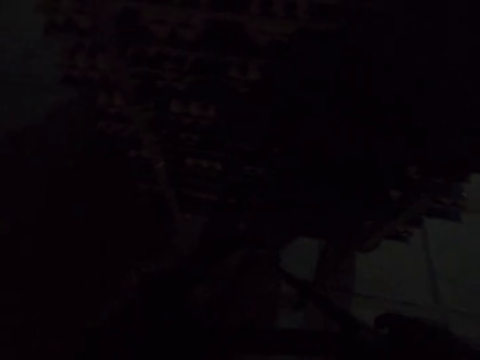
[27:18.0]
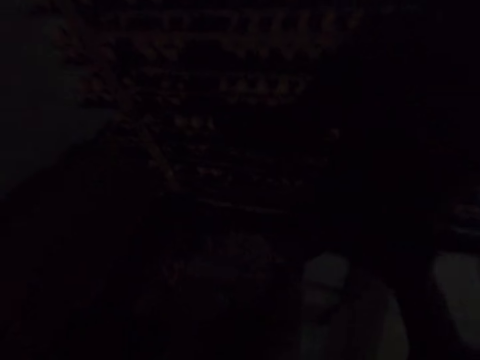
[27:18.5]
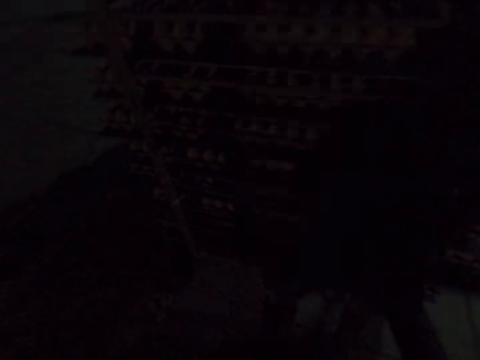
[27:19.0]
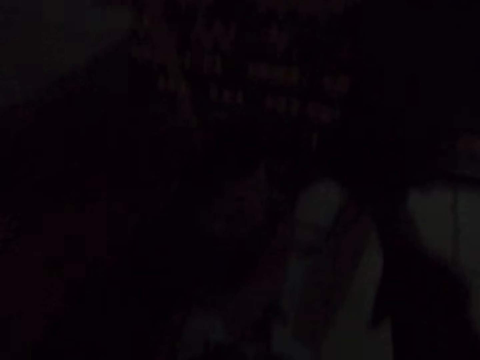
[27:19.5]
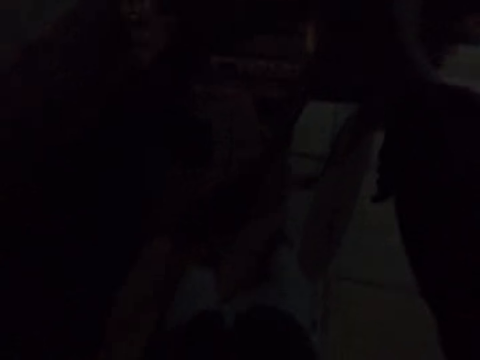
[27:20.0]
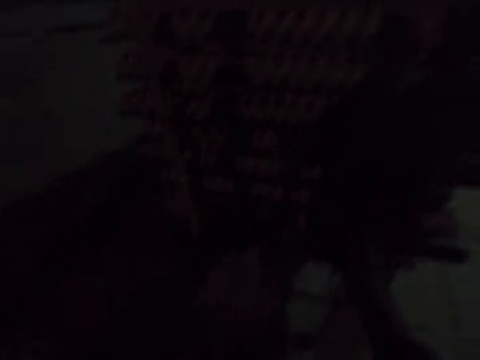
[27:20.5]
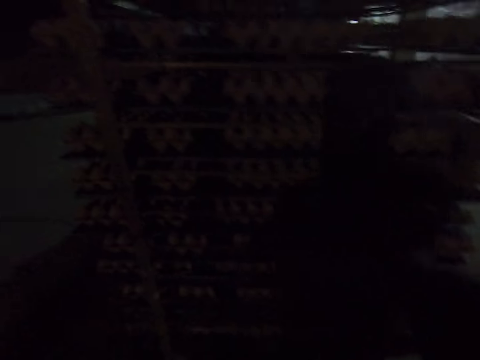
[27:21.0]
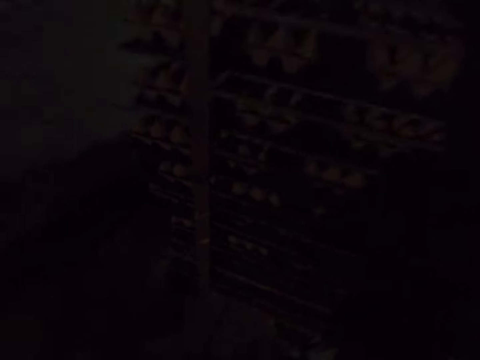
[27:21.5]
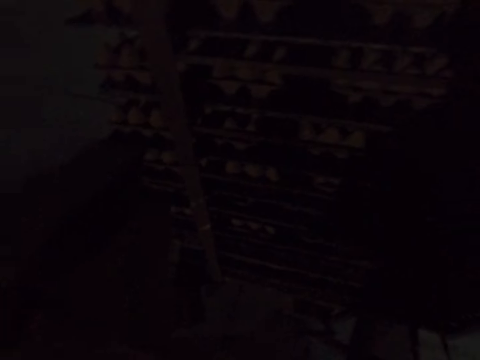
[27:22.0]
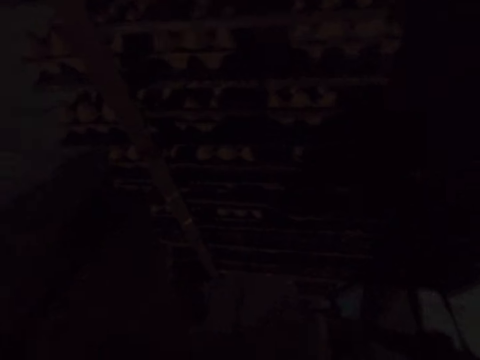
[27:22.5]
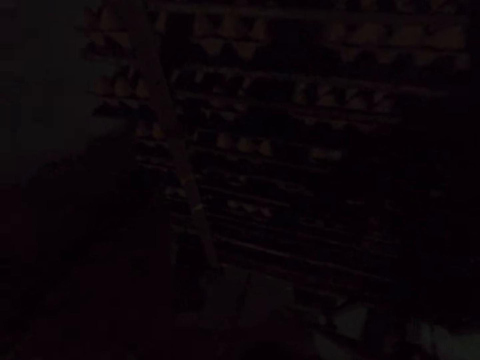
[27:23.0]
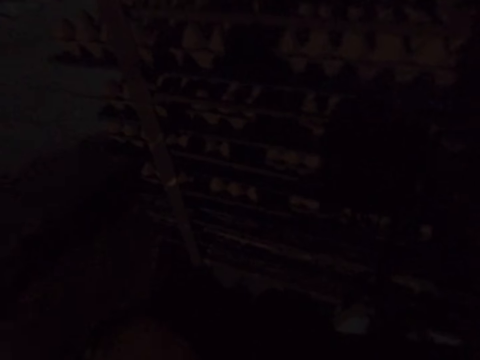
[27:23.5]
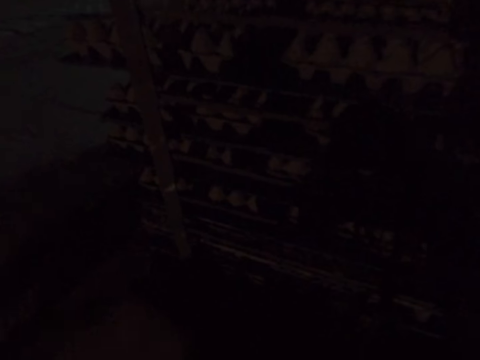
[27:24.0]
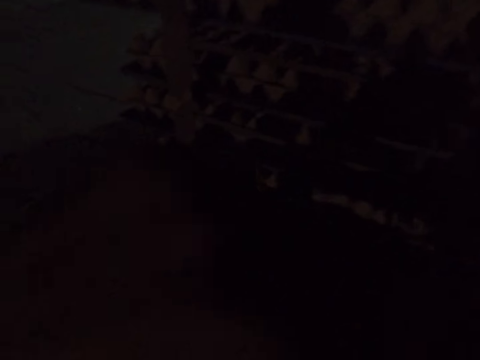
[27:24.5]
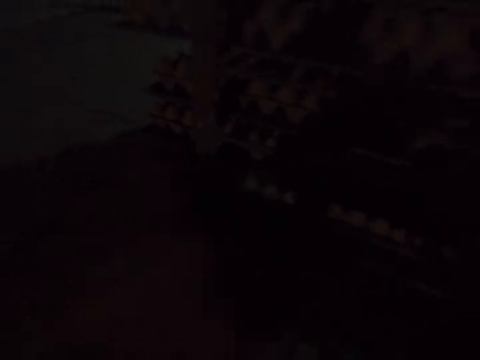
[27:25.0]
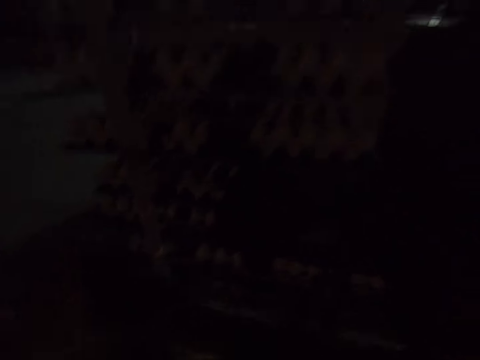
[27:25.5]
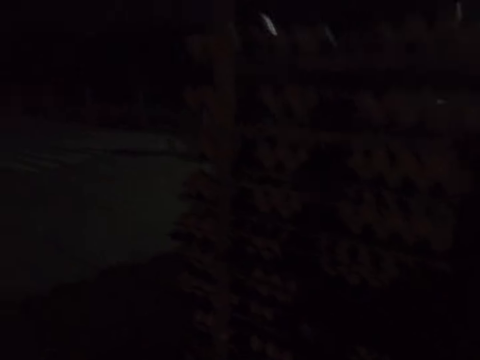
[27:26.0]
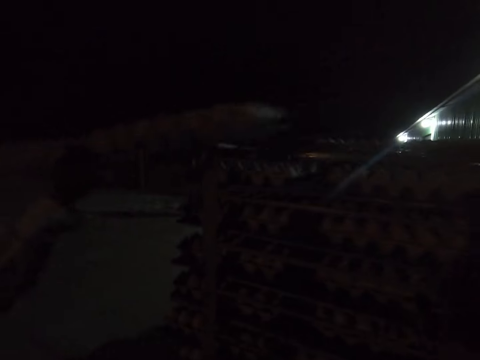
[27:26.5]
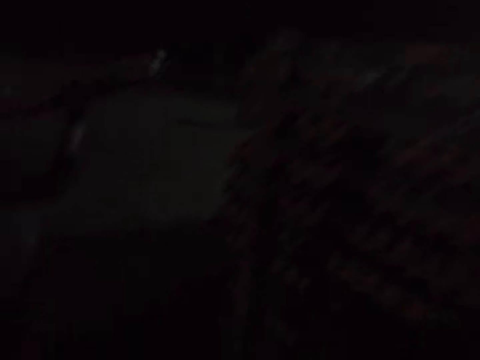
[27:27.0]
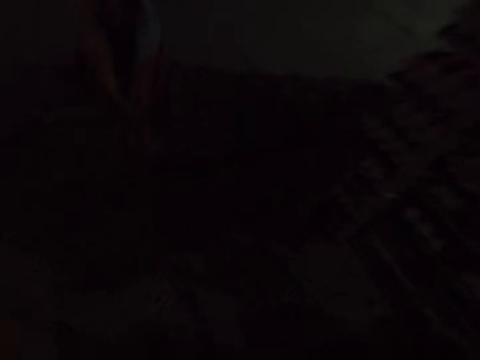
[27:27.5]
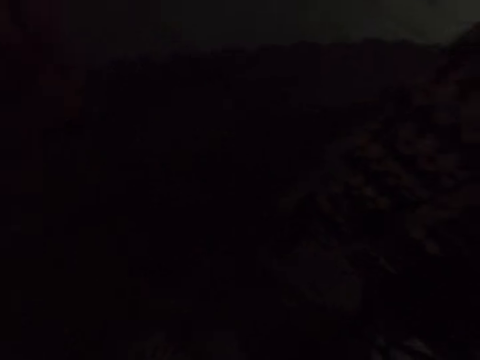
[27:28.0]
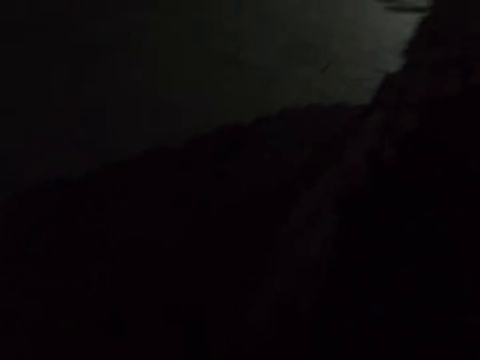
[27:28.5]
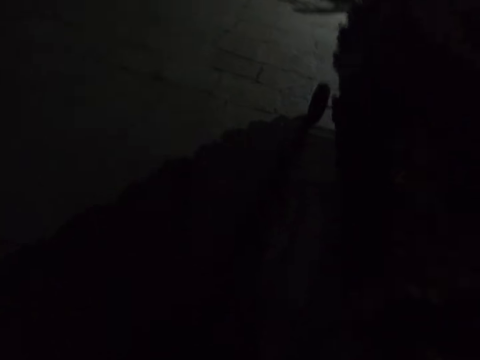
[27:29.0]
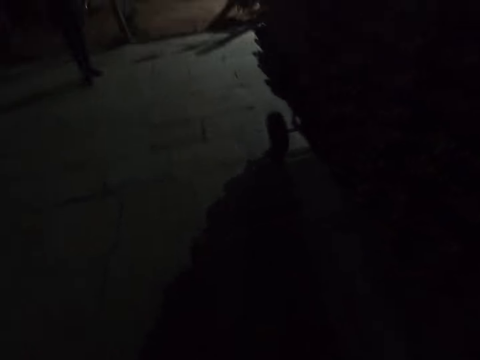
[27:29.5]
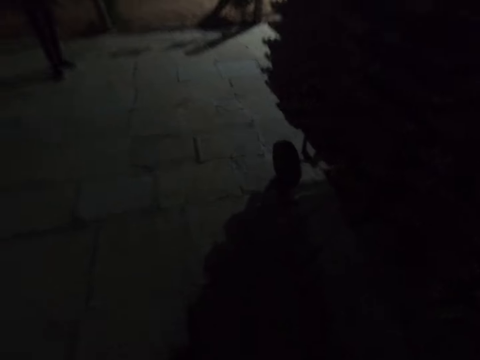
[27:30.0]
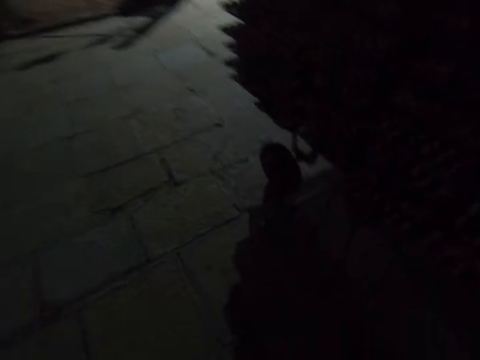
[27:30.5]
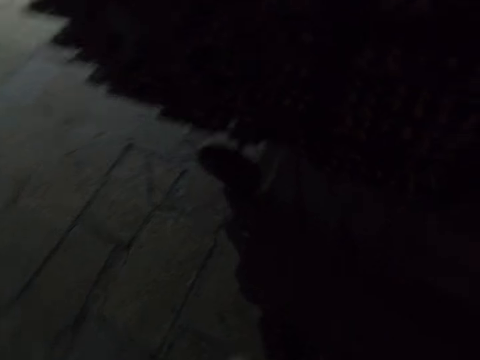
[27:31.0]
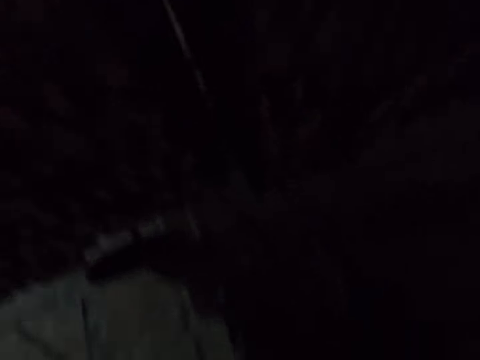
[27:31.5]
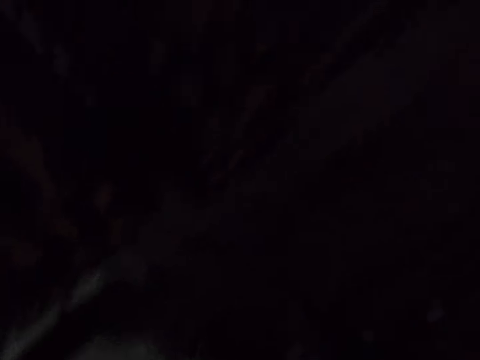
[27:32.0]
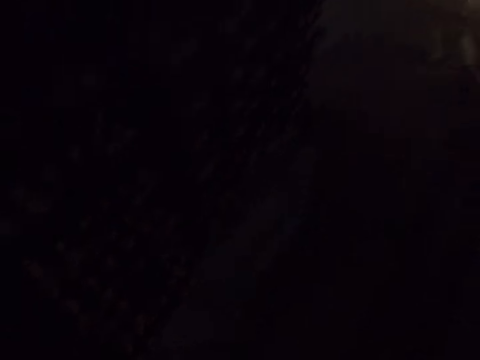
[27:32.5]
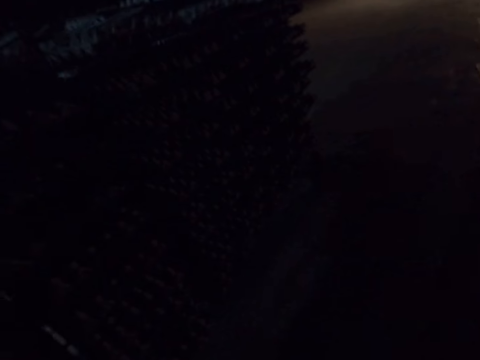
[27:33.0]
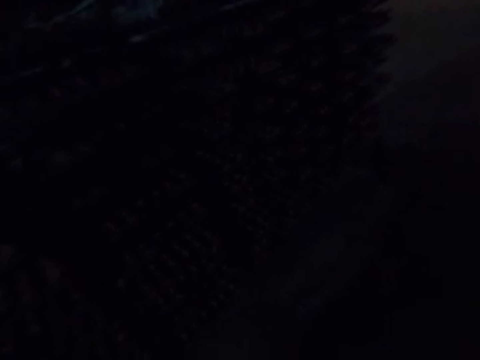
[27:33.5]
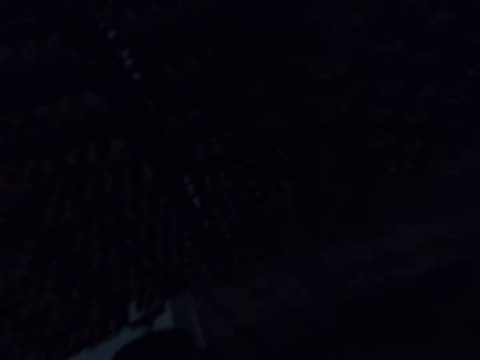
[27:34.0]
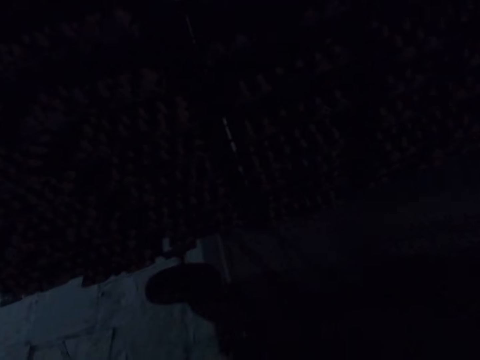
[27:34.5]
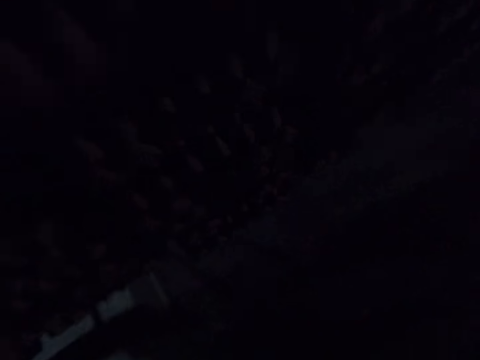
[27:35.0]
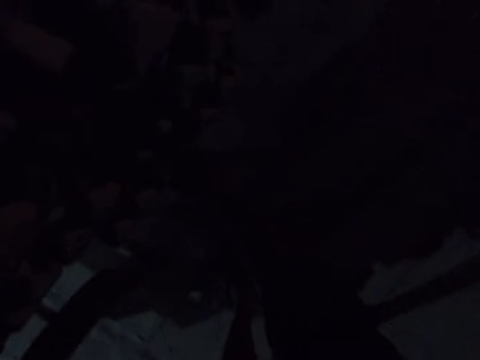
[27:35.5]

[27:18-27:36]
The camera wearer walks around.

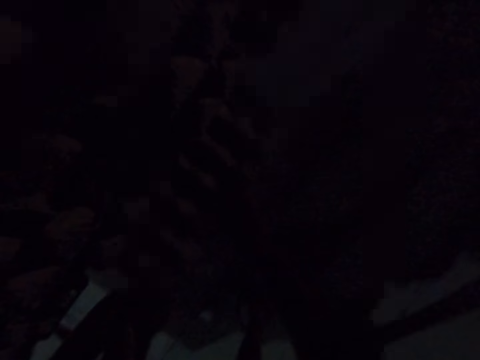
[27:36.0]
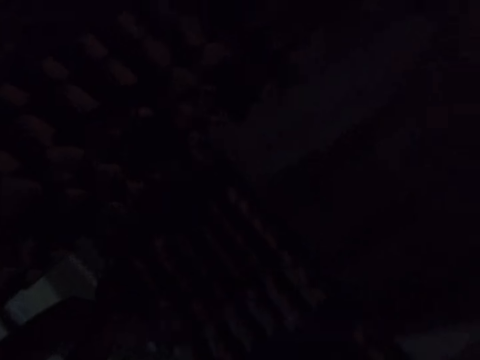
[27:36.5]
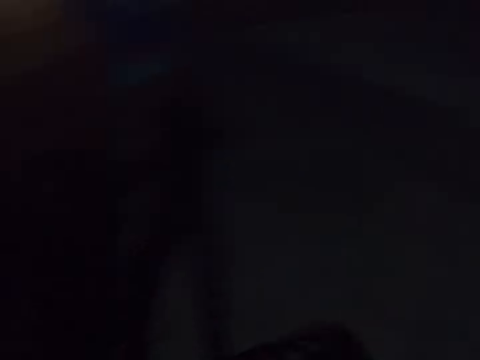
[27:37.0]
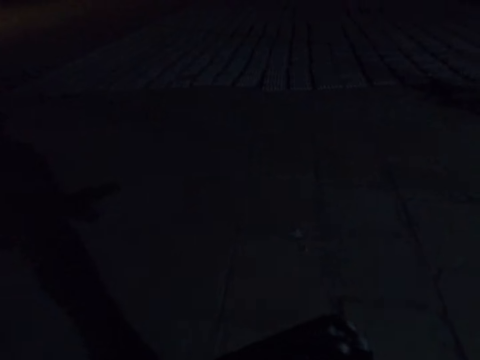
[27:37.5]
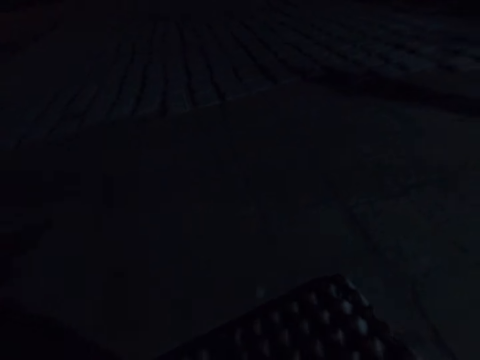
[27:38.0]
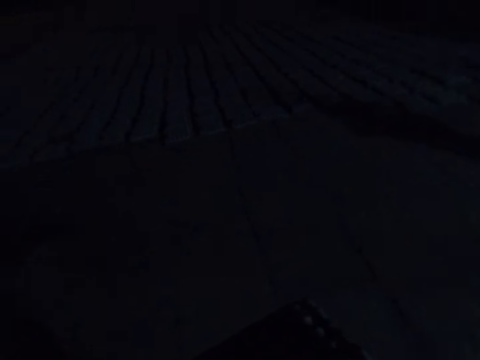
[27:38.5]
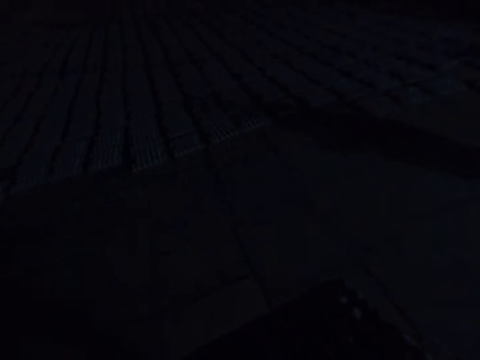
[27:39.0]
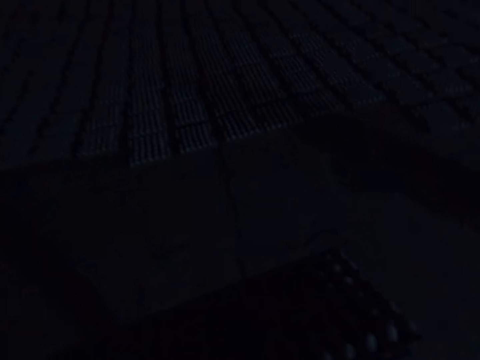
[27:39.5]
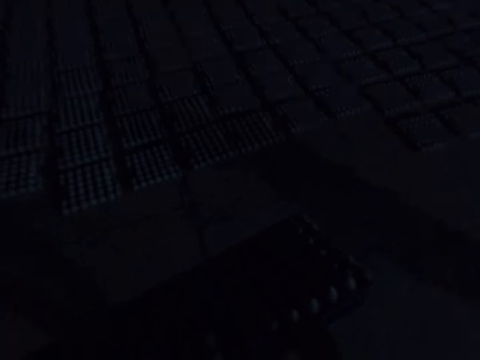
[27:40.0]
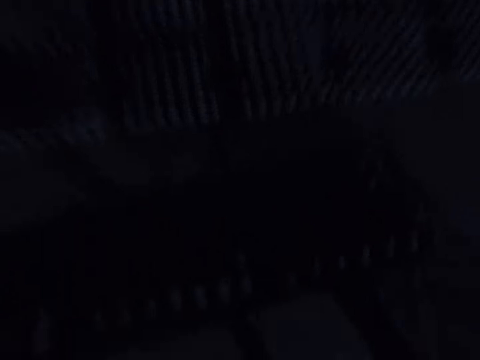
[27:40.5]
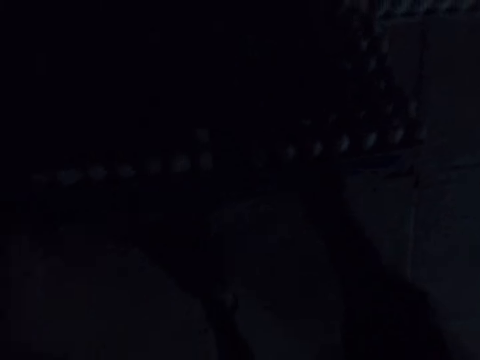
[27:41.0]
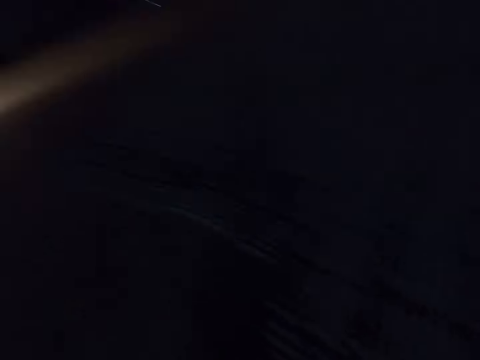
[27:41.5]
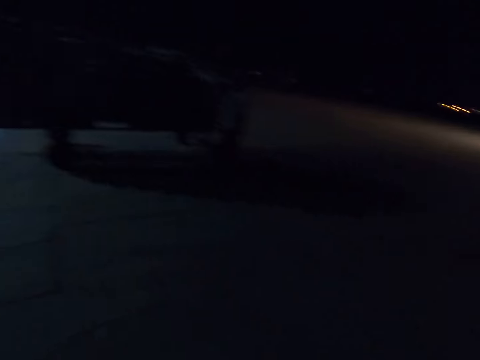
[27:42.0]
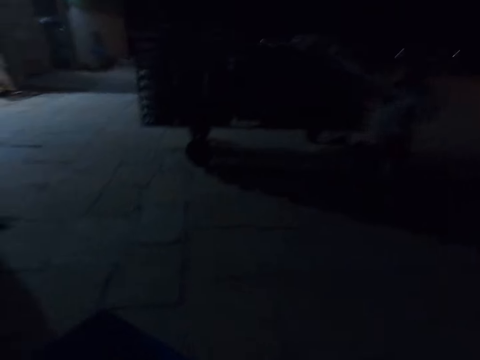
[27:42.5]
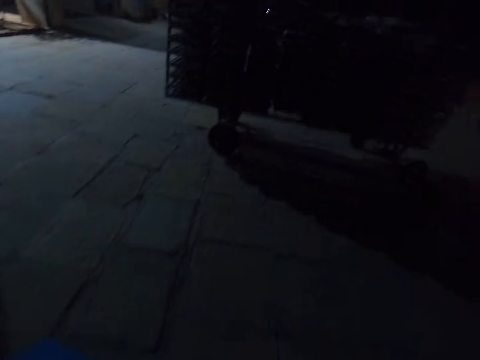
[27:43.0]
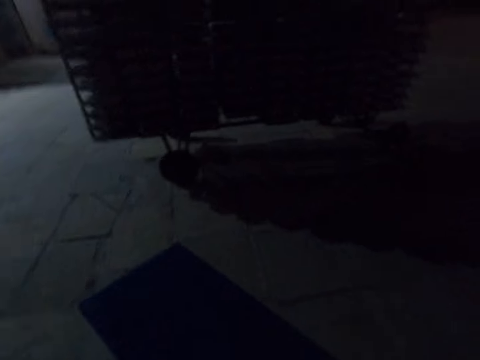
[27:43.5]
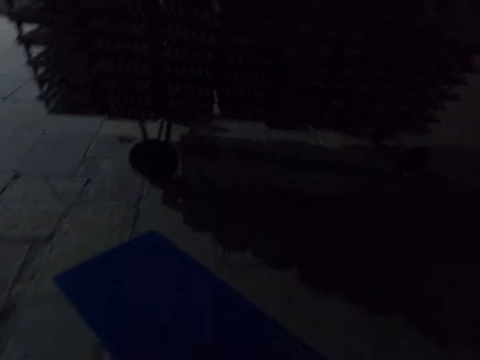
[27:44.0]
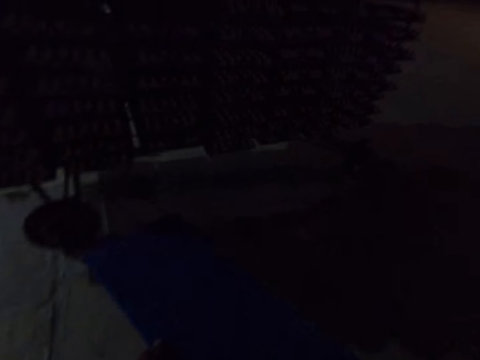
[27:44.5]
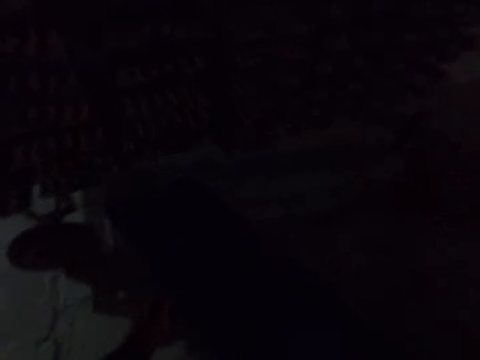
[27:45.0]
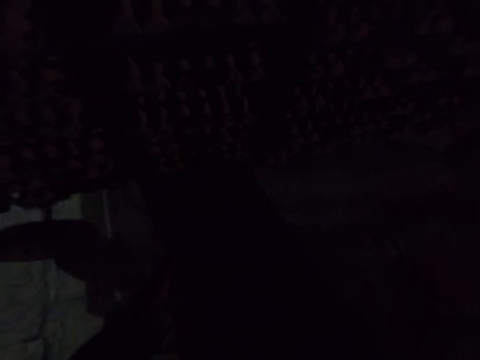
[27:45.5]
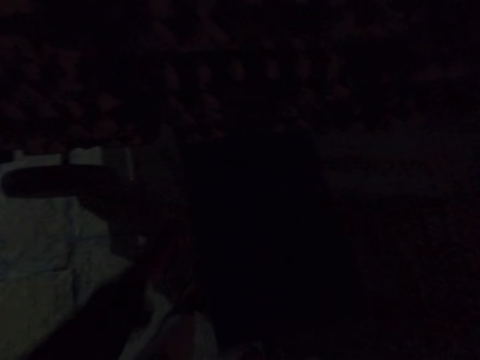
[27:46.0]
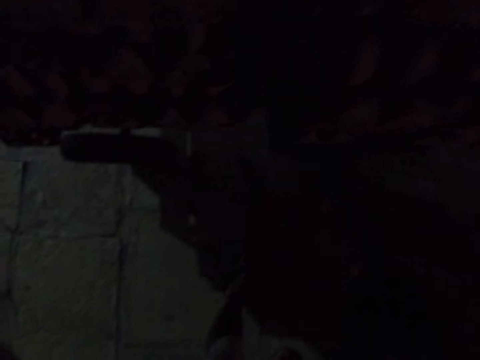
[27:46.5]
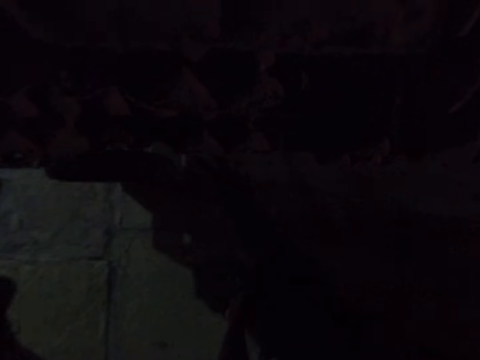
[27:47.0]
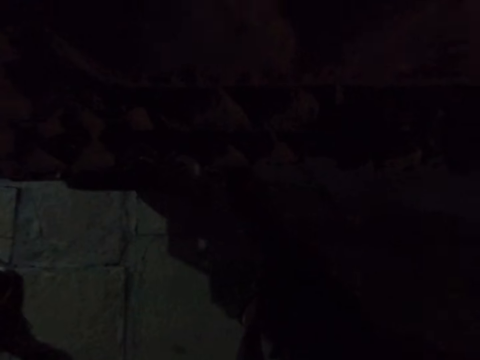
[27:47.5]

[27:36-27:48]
The camera wearer walks around. They hold a board and drop the board.
